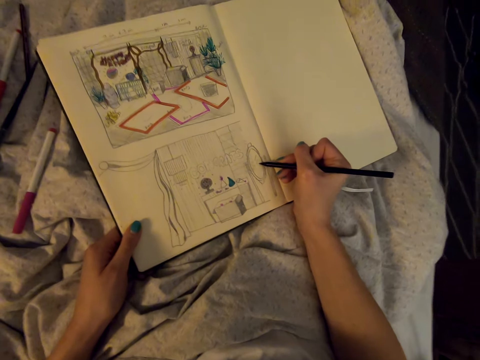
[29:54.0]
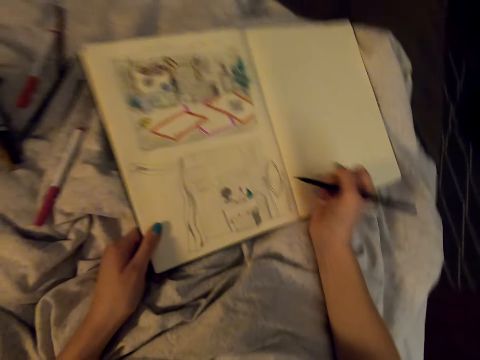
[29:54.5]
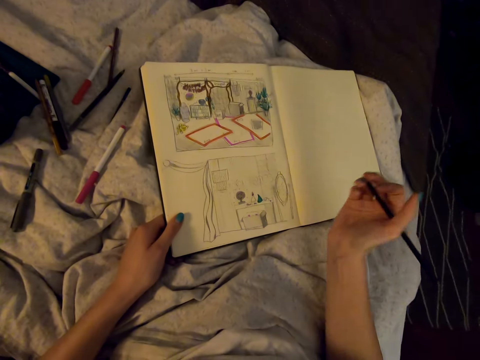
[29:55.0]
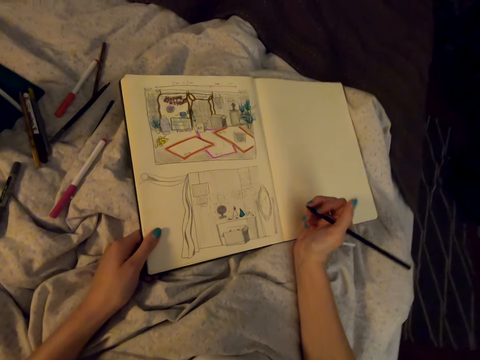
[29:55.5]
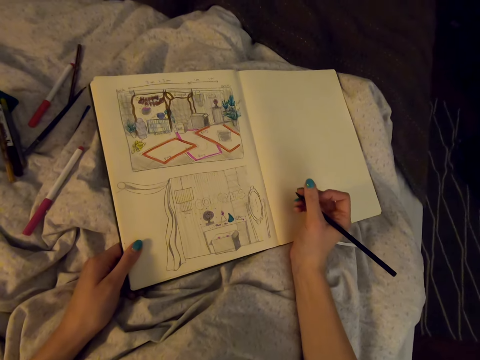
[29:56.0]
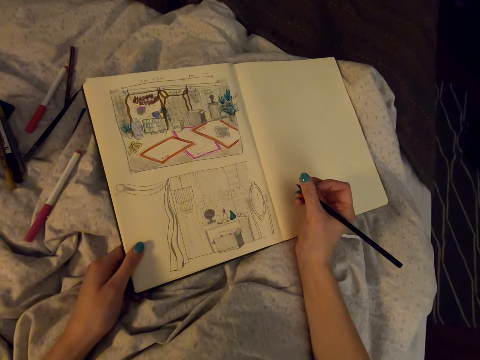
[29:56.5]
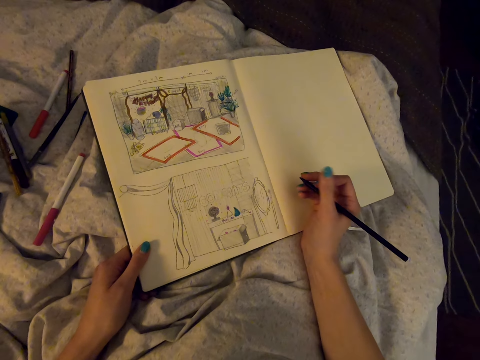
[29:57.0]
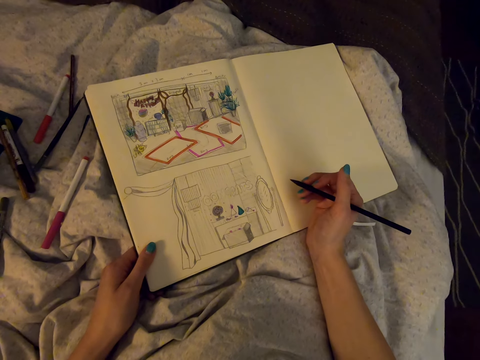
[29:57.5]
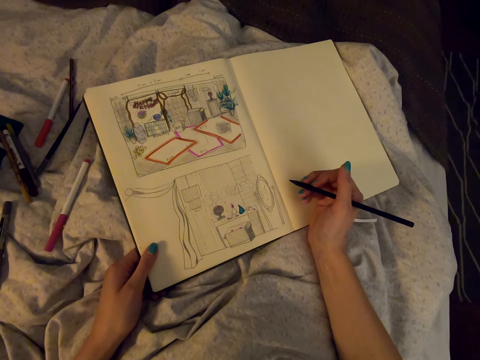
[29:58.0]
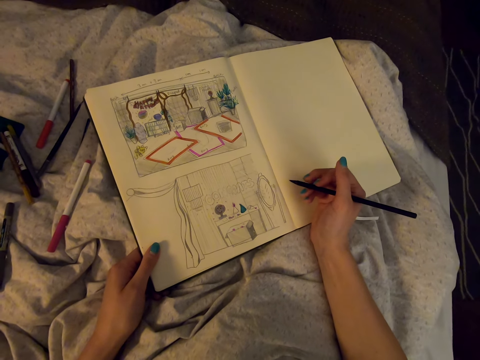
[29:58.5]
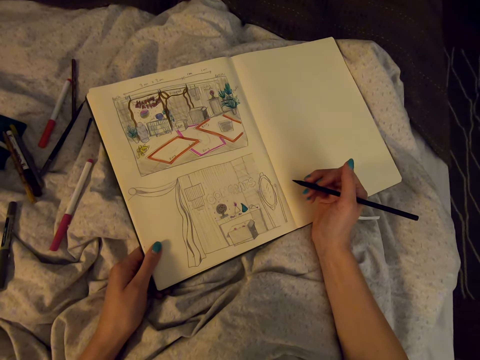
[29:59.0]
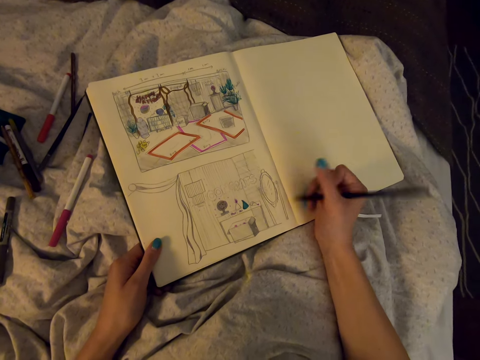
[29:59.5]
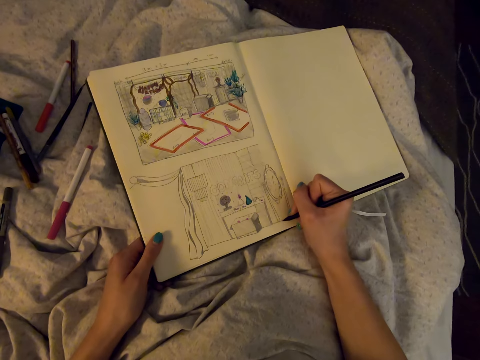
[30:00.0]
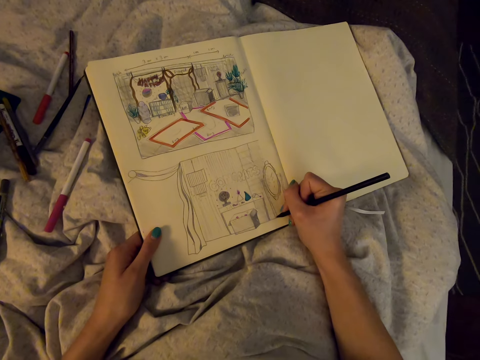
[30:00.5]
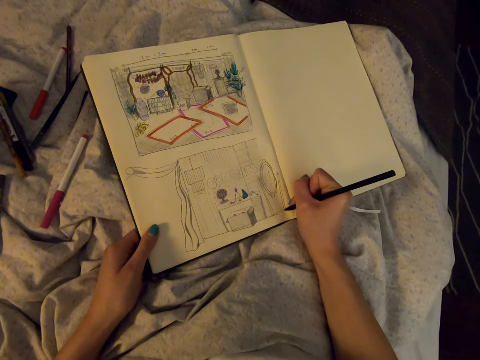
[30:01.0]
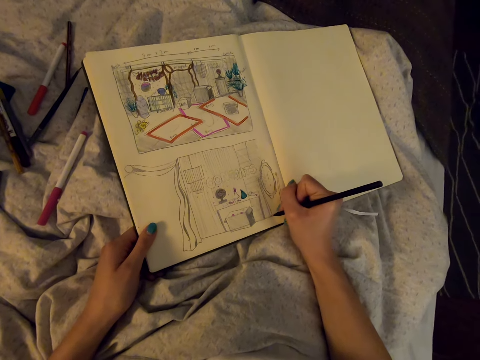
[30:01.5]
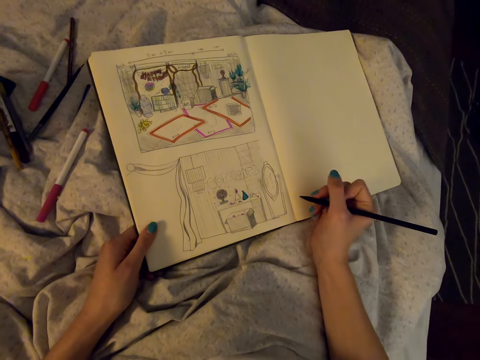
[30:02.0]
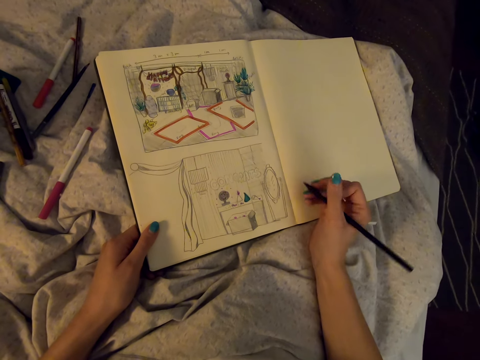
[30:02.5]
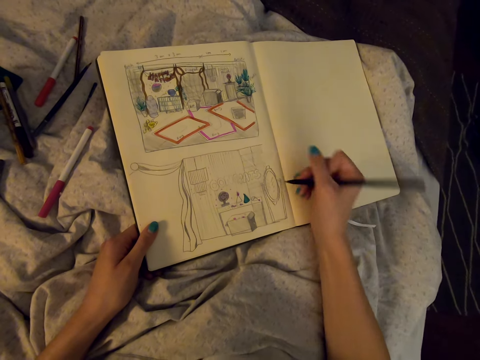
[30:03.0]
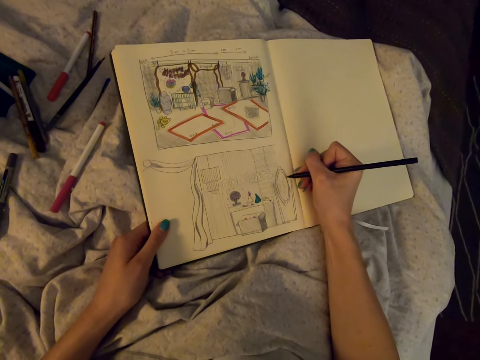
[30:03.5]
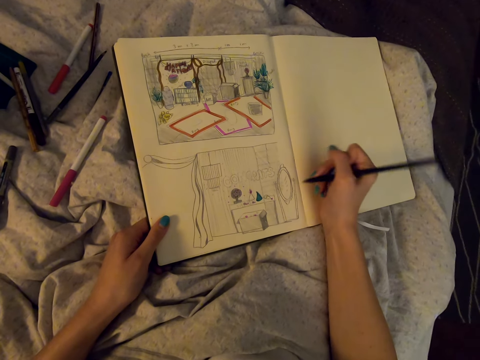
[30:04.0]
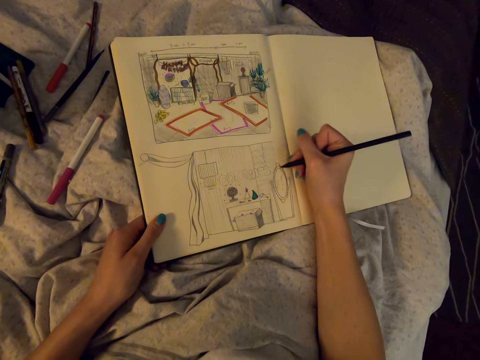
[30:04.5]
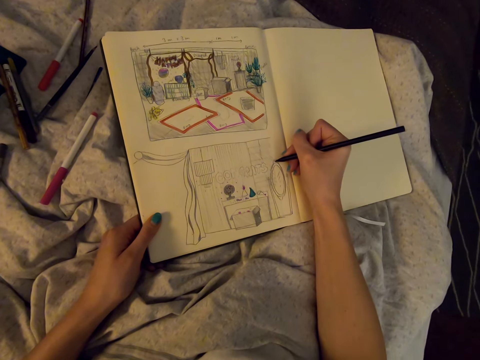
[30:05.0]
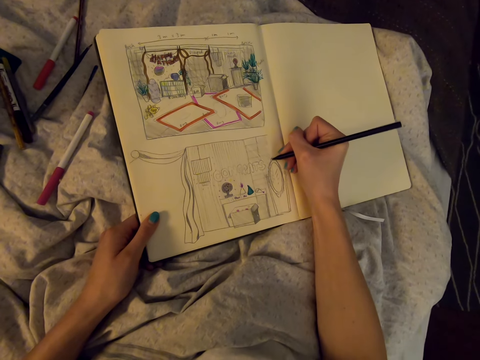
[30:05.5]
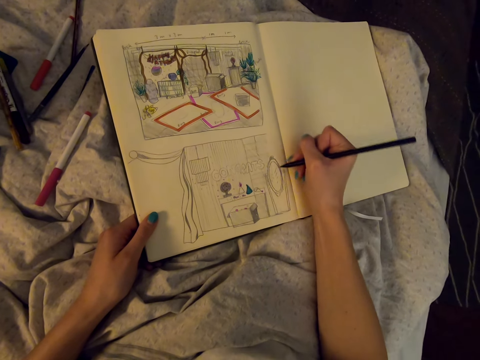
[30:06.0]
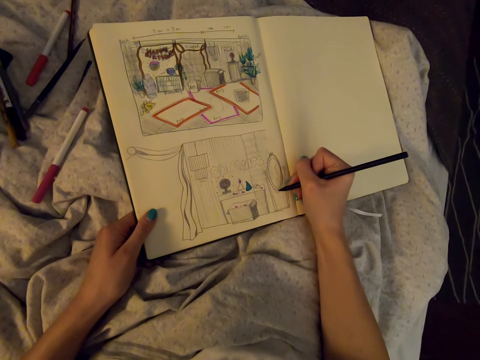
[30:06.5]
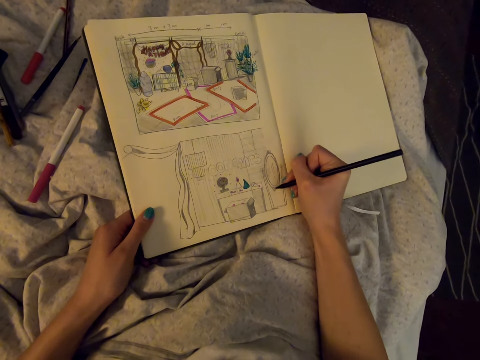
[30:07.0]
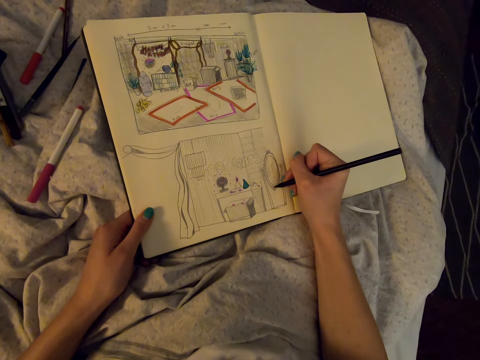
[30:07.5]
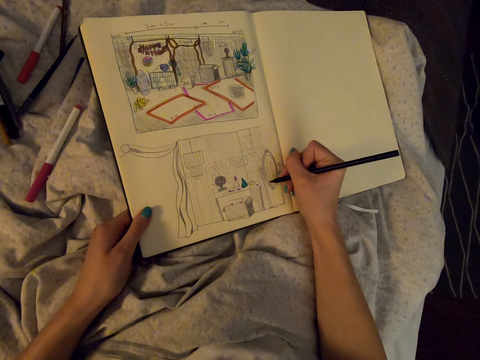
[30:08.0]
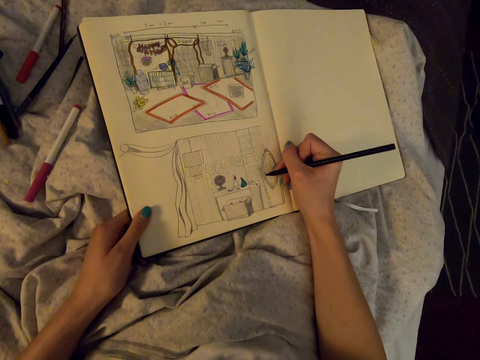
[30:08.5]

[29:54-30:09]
The camera wearer looks at the drawing. They draw in the book.

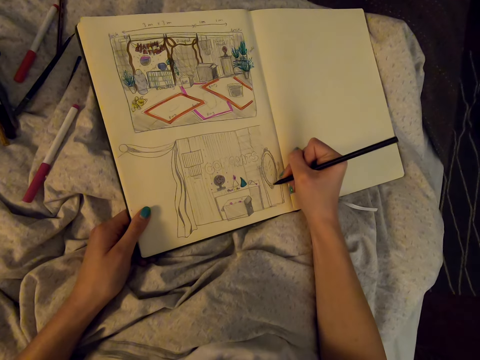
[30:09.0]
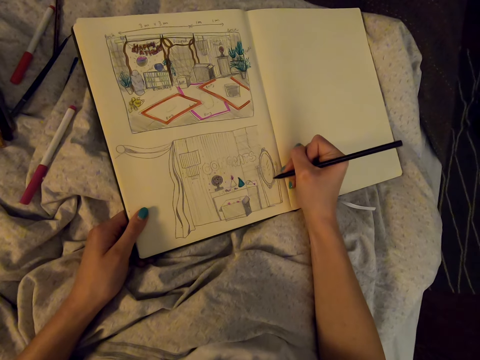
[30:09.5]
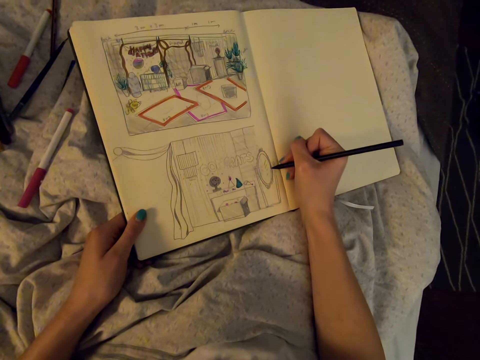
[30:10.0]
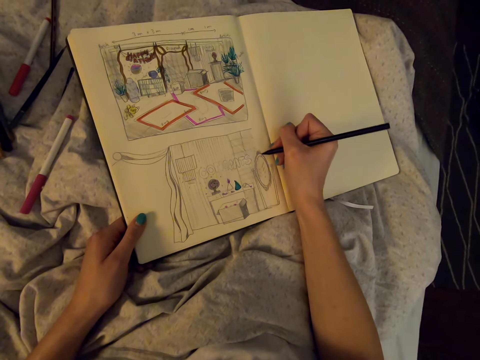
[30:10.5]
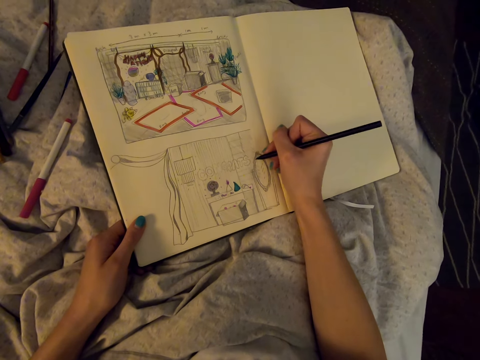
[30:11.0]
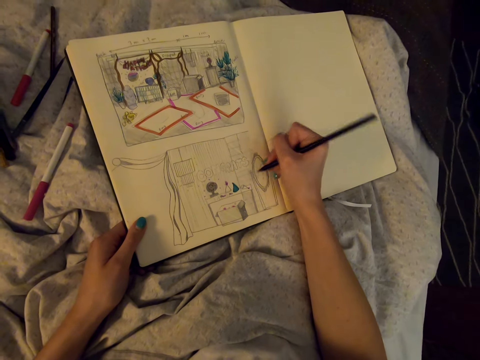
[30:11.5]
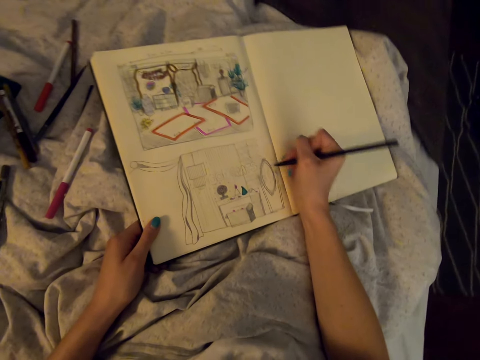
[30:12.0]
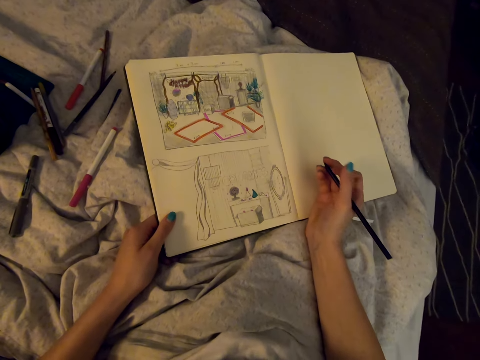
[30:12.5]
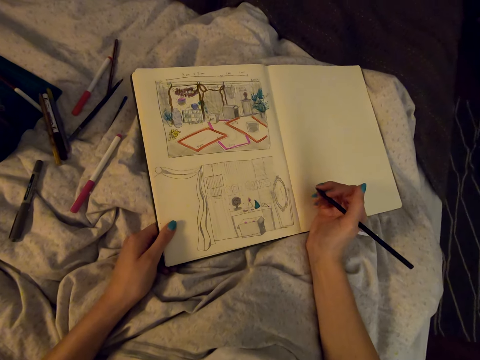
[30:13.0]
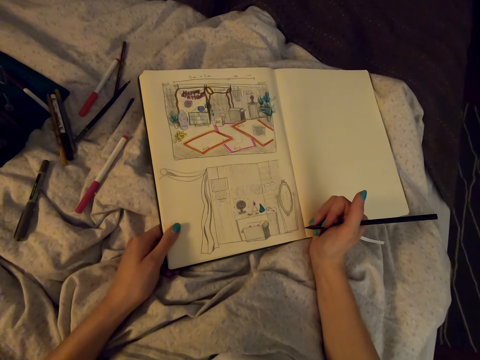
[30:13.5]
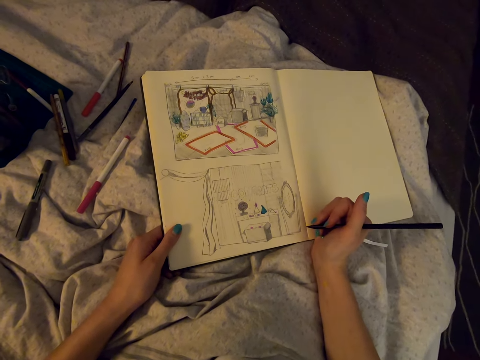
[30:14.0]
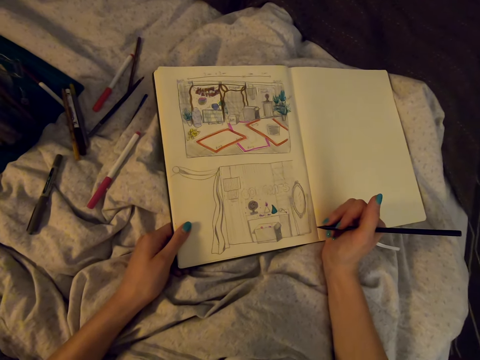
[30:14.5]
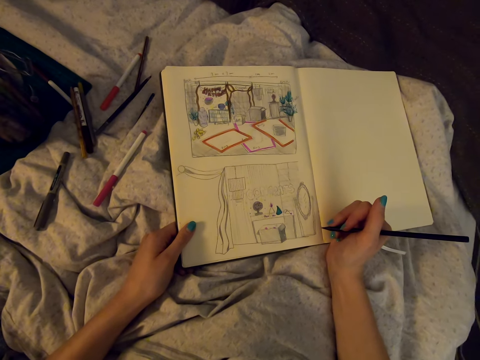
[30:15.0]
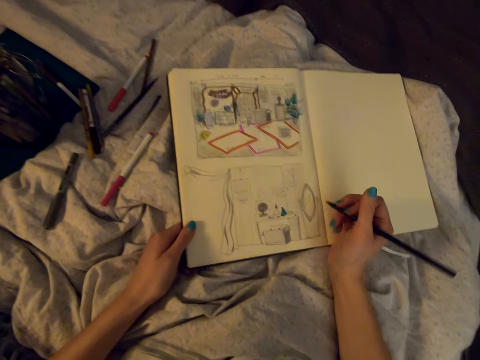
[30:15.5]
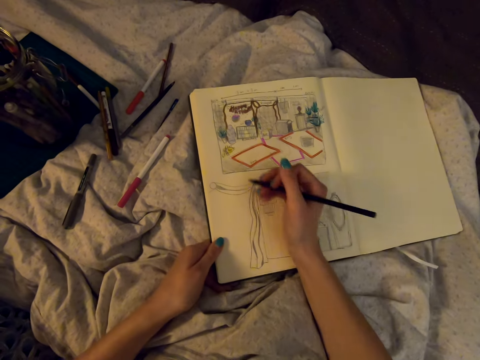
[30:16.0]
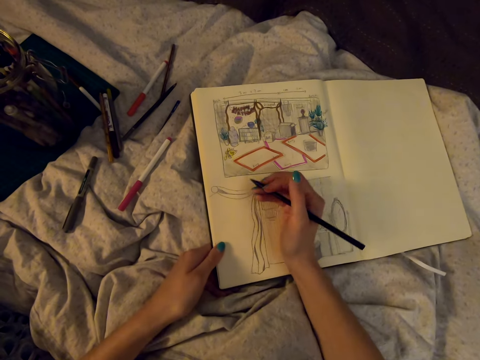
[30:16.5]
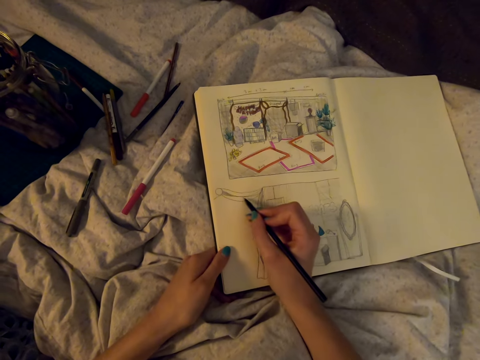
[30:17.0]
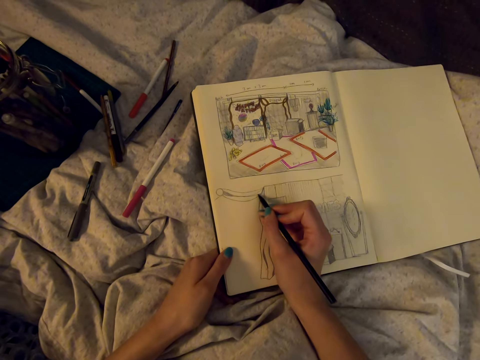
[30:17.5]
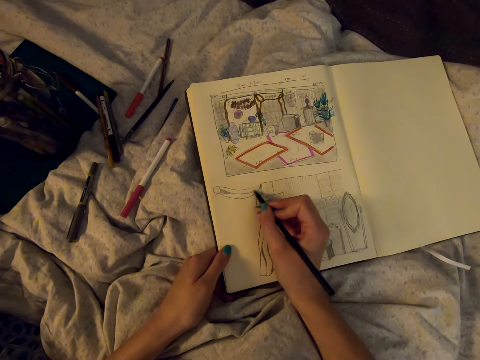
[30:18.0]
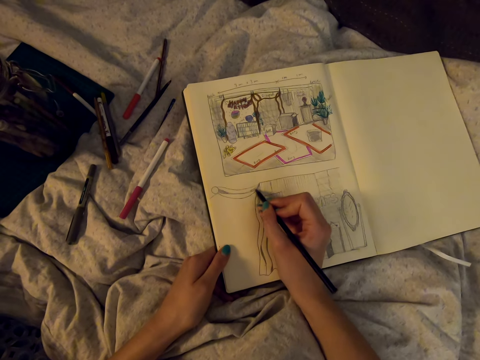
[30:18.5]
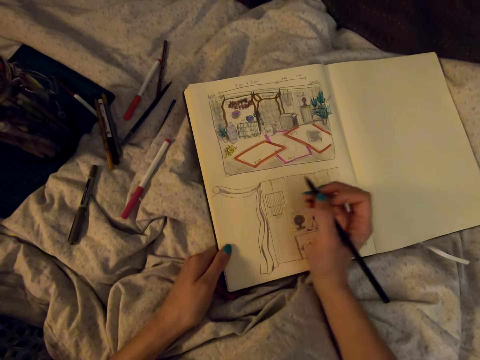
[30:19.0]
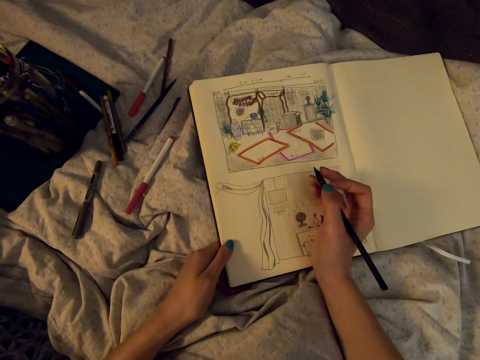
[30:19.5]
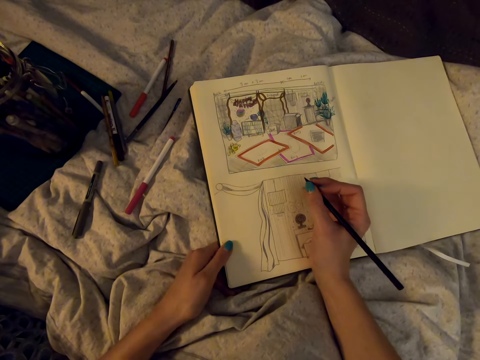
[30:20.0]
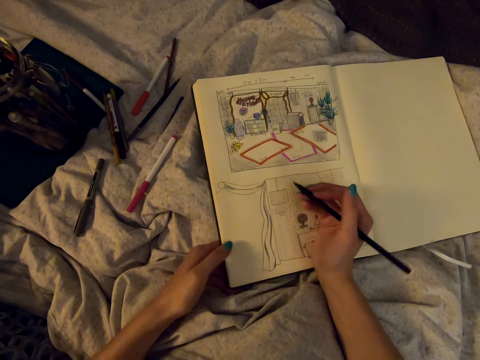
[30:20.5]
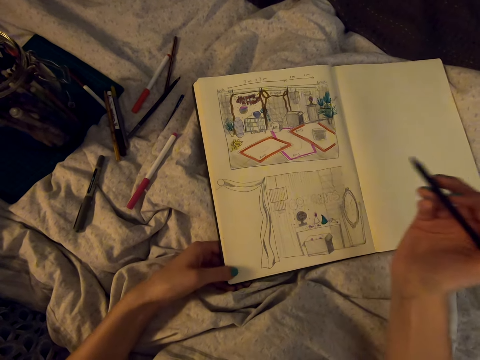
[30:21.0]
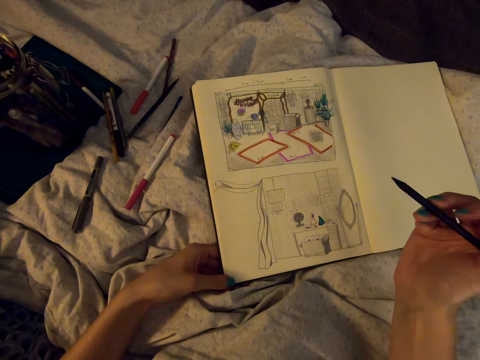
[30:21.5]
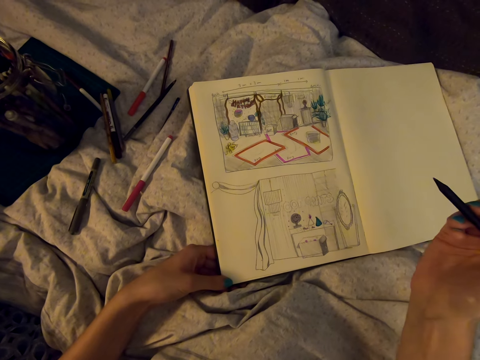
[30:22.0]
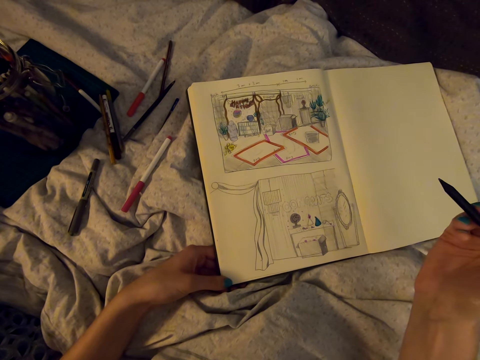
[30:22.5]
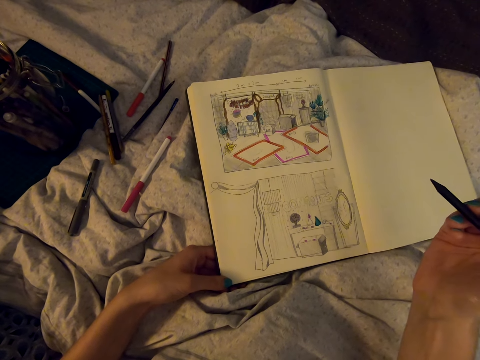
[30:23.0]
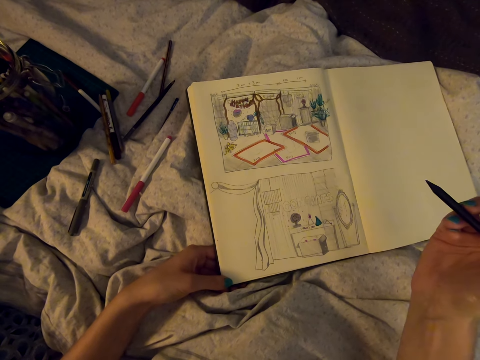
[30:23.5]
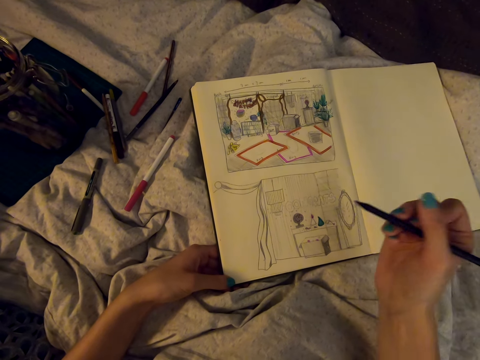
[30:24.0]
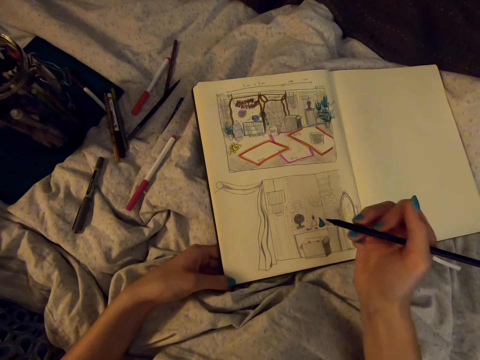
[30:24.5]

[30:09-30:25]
The camera wearer looks at the drawing. They draw in the book. They look at the drawing.
